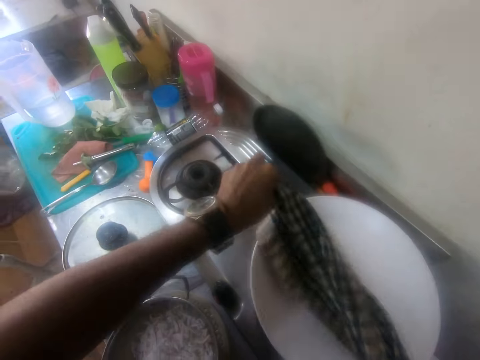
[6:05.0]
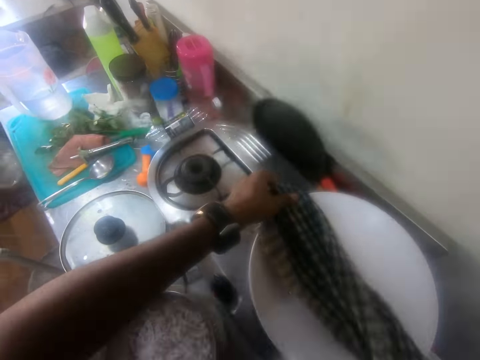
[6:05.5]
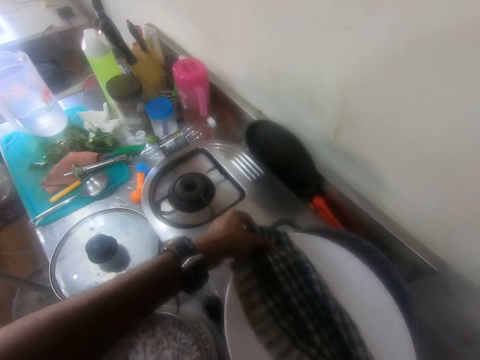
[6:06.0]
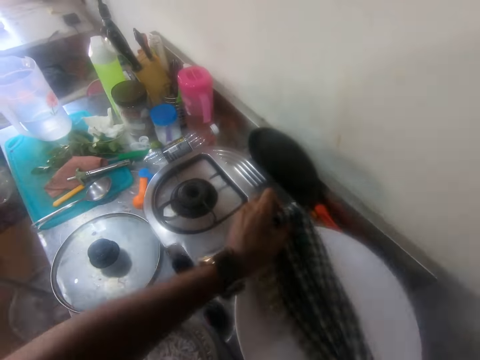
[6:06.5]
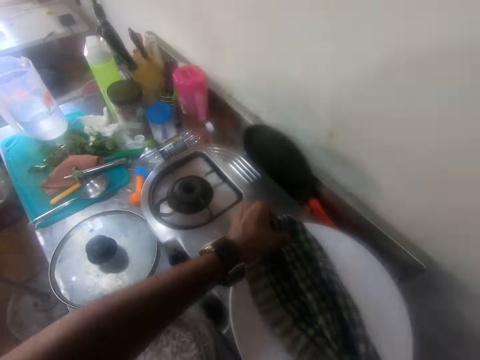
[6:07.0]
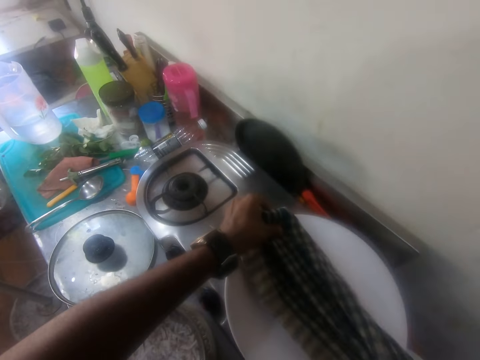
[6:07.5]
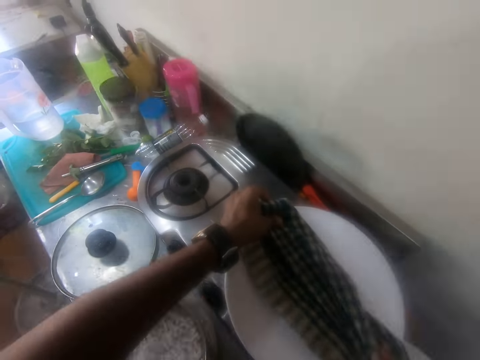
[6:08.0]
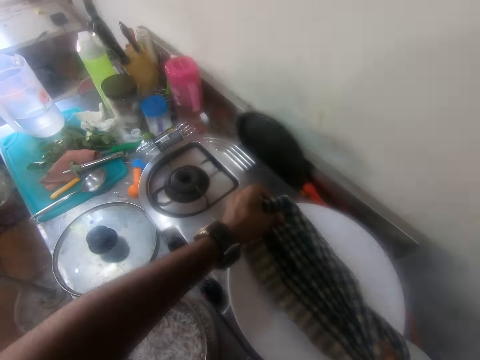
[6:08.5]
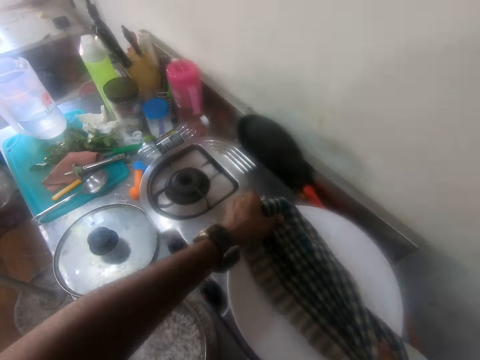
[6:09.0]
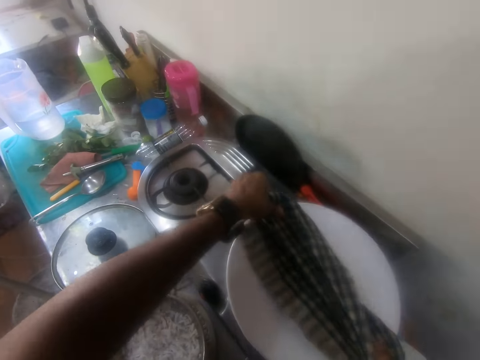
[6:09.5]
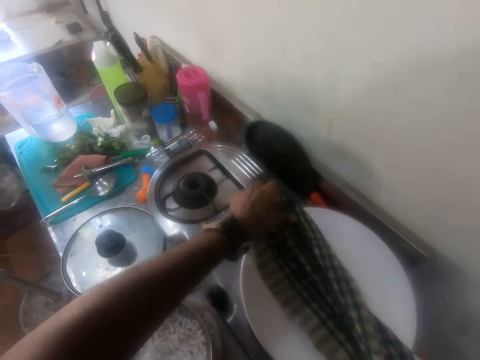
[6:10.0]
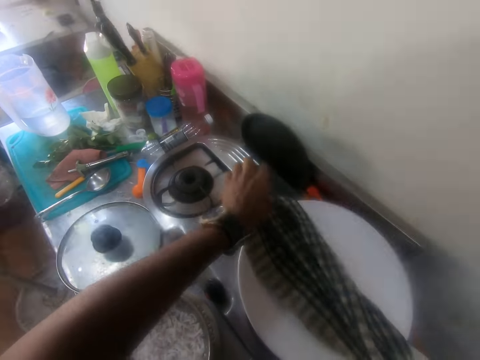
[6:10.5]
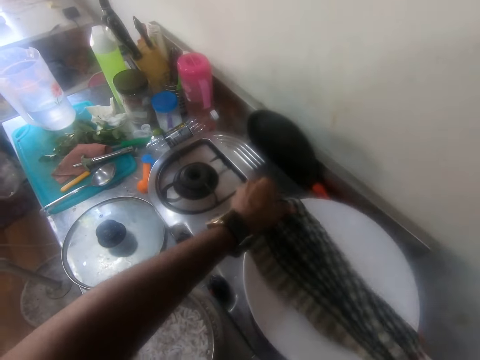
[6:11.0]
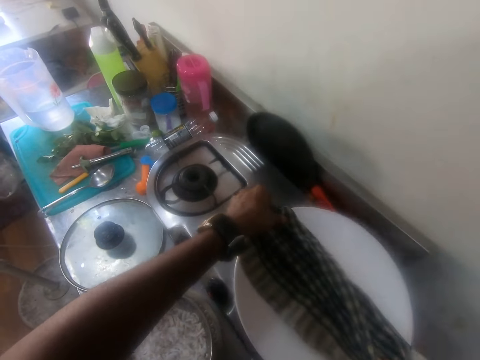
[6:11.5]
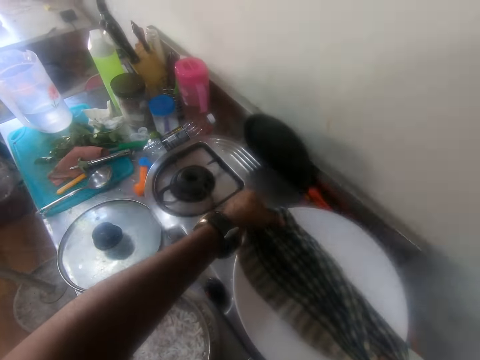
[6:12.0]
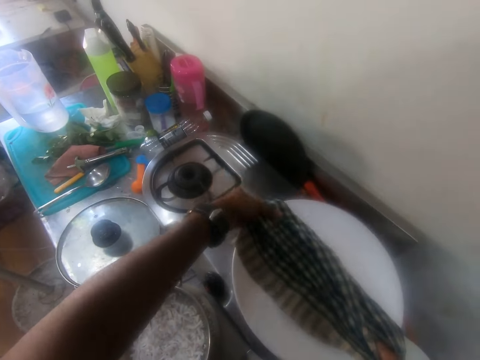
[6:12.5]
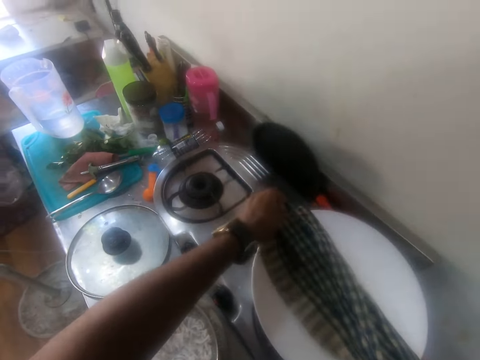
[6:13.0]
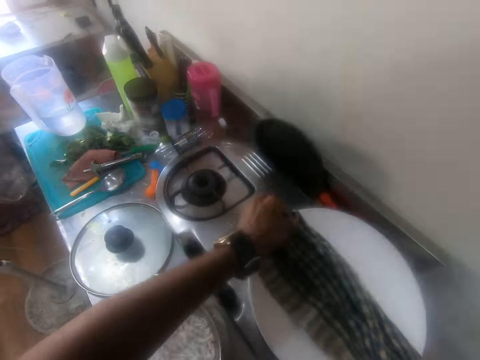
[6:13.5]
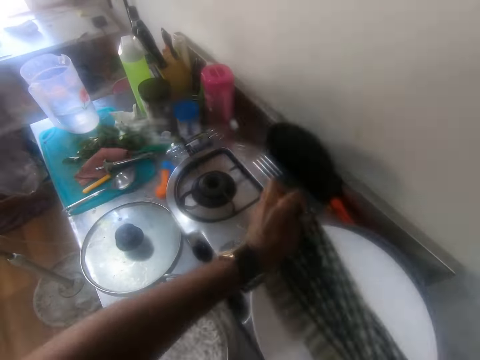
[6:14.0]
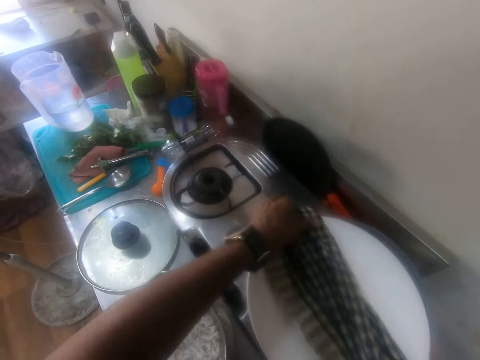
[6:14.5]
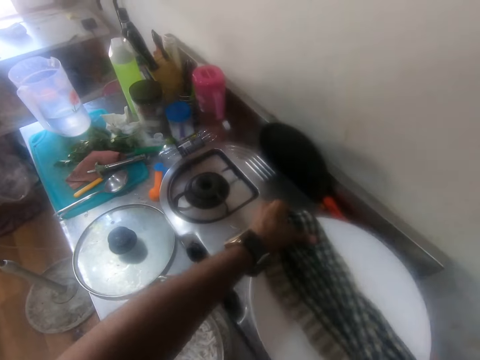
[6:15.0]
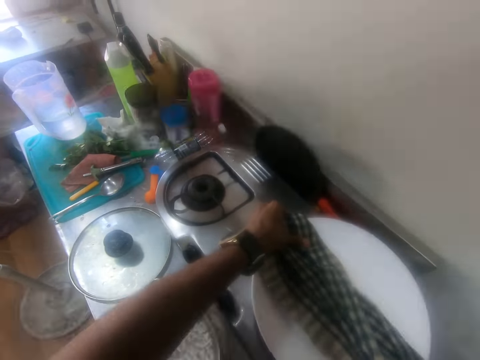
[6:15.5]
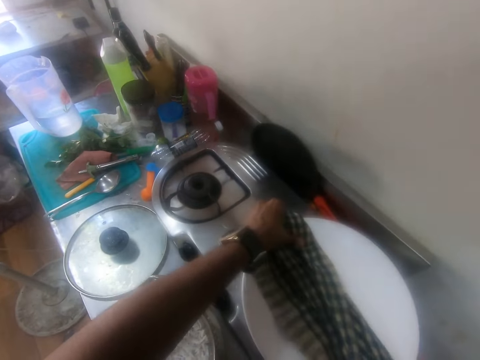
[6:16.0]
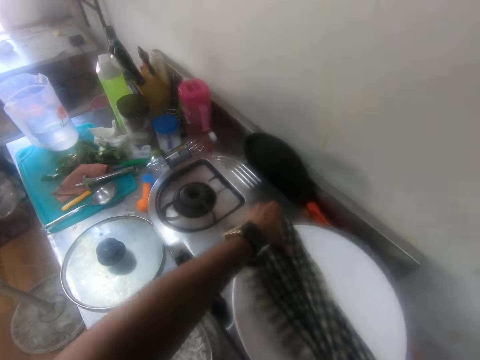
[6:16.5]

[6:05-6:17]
The camera wearer holds the pot with a cloth.

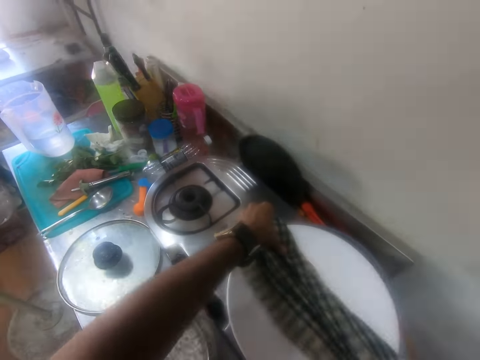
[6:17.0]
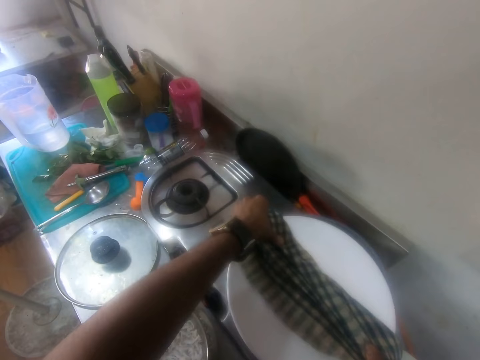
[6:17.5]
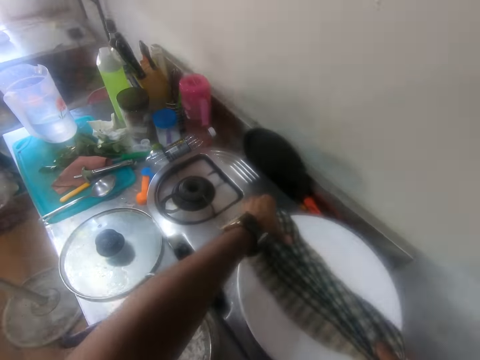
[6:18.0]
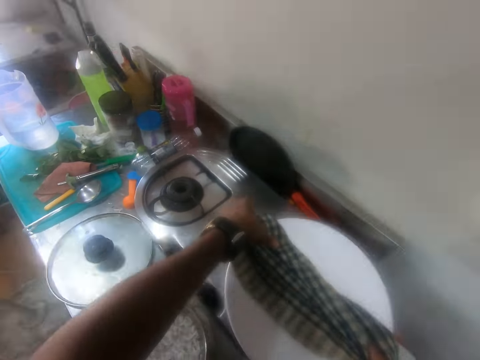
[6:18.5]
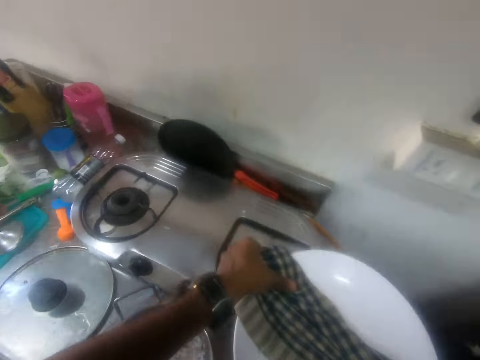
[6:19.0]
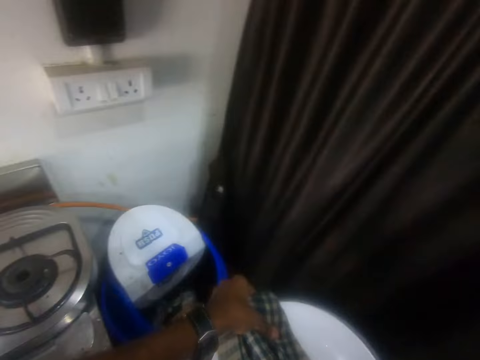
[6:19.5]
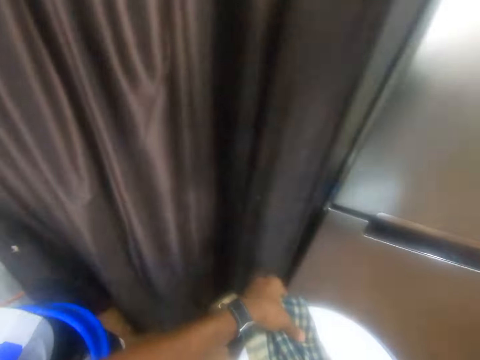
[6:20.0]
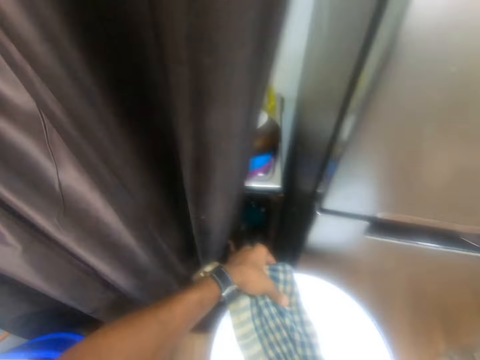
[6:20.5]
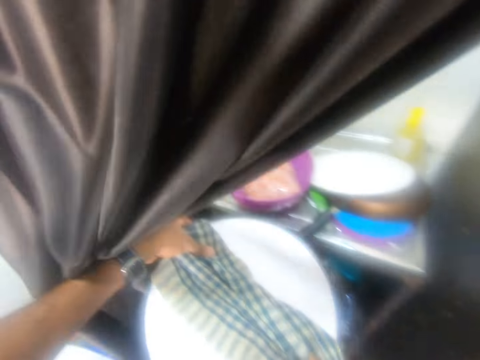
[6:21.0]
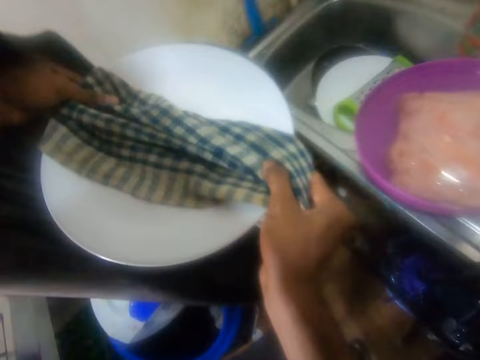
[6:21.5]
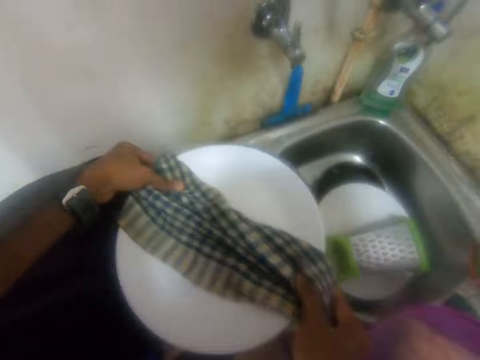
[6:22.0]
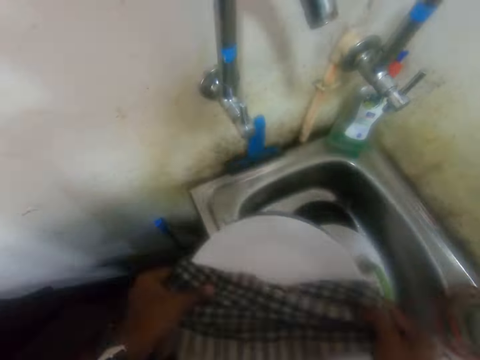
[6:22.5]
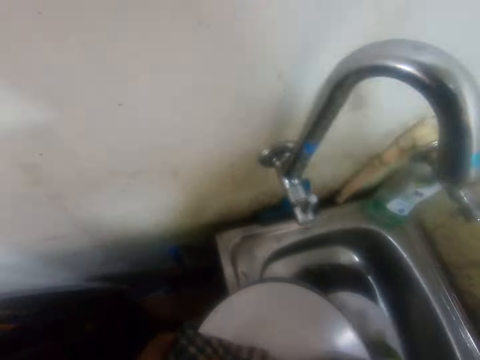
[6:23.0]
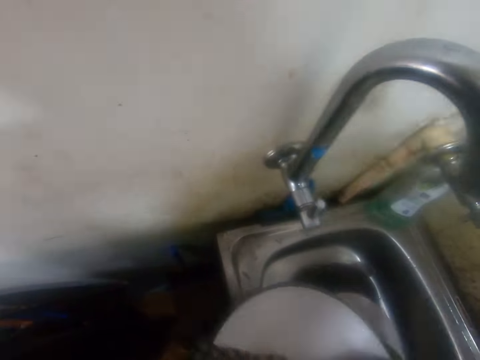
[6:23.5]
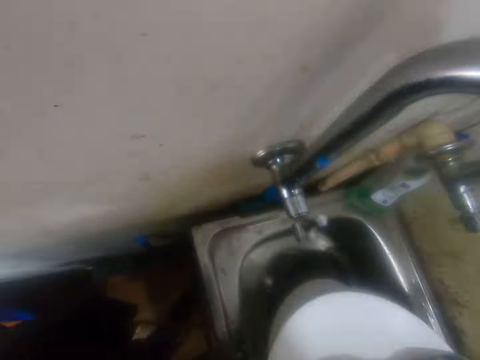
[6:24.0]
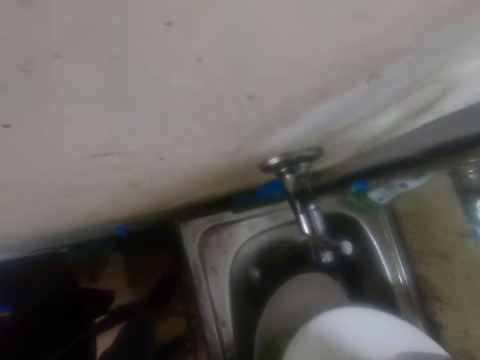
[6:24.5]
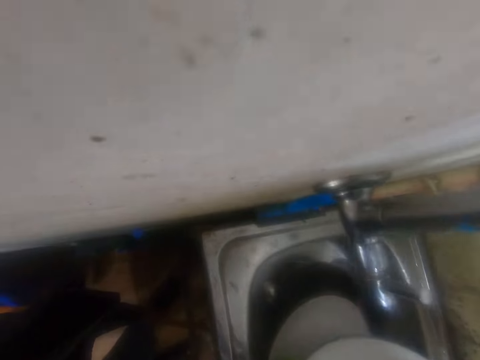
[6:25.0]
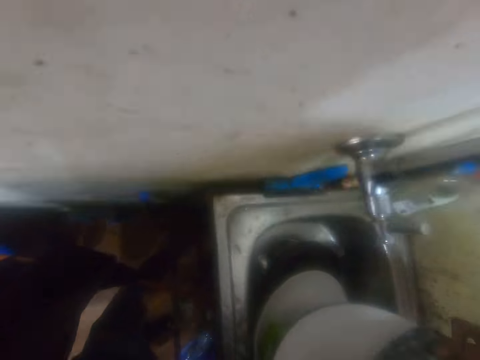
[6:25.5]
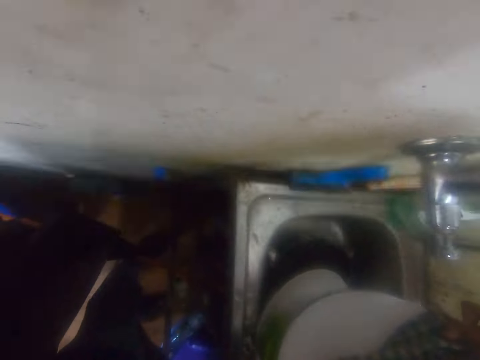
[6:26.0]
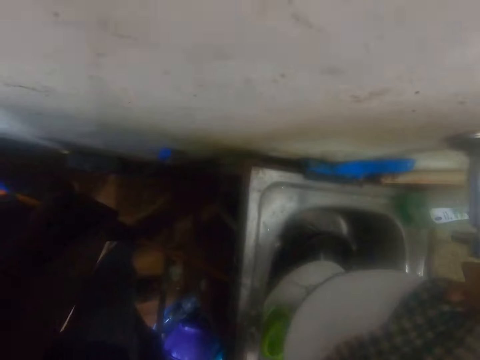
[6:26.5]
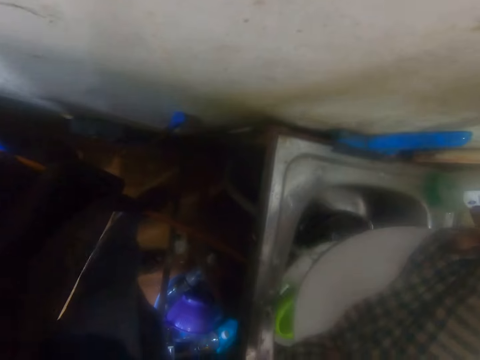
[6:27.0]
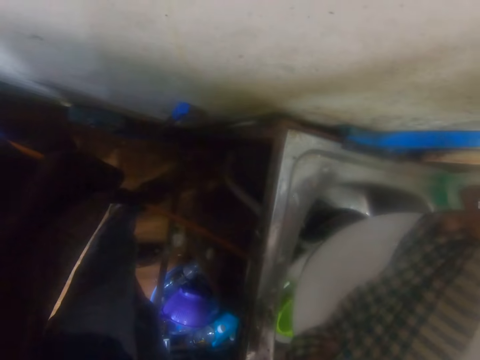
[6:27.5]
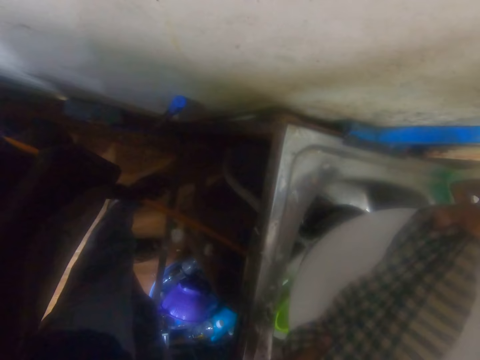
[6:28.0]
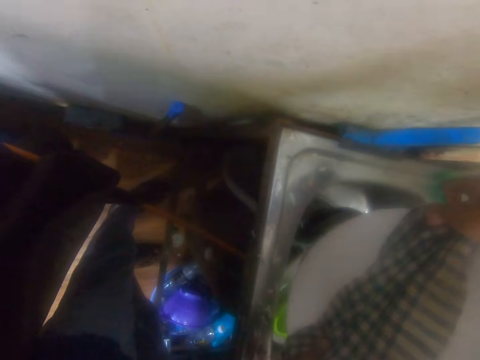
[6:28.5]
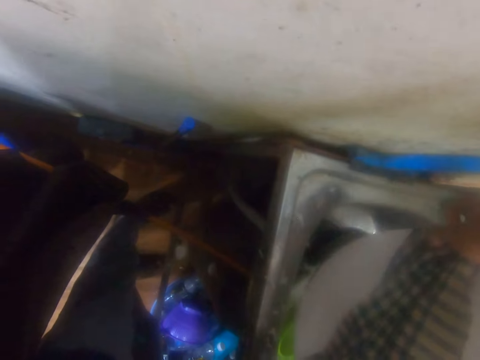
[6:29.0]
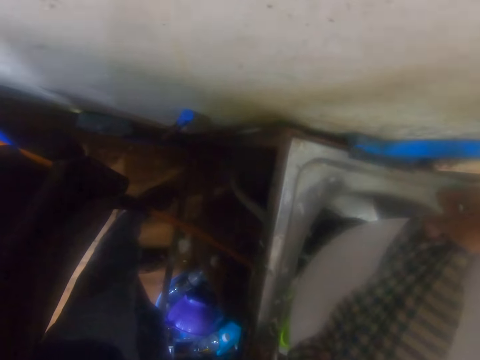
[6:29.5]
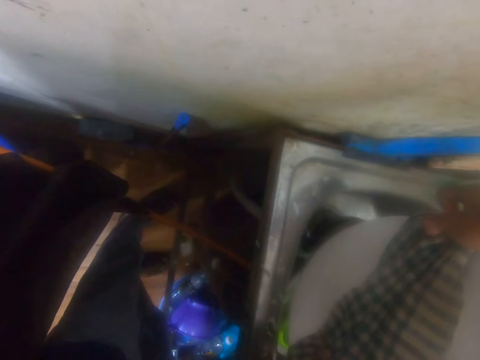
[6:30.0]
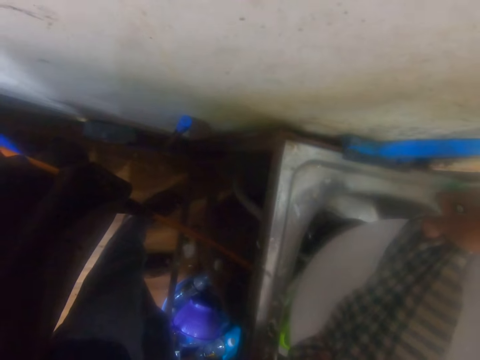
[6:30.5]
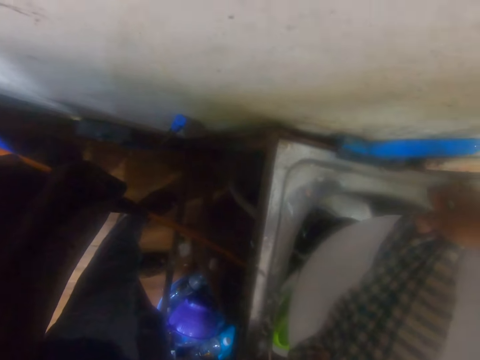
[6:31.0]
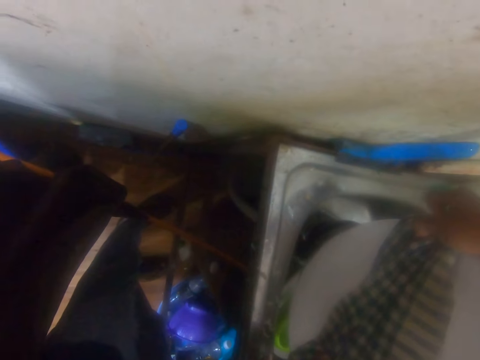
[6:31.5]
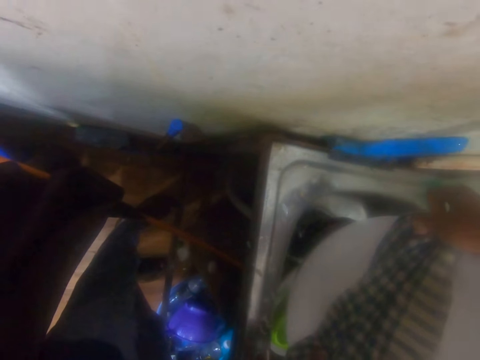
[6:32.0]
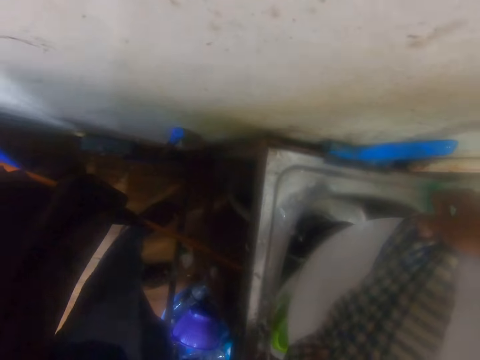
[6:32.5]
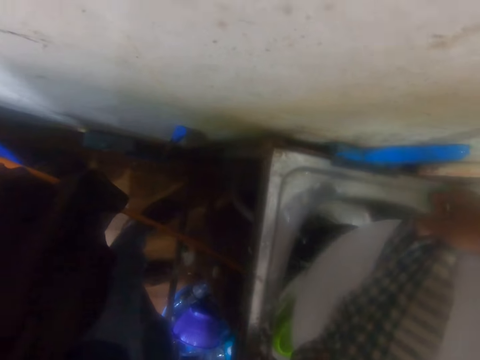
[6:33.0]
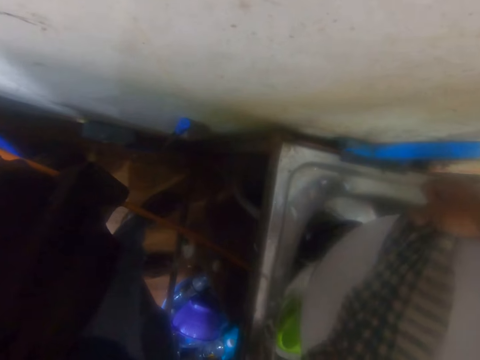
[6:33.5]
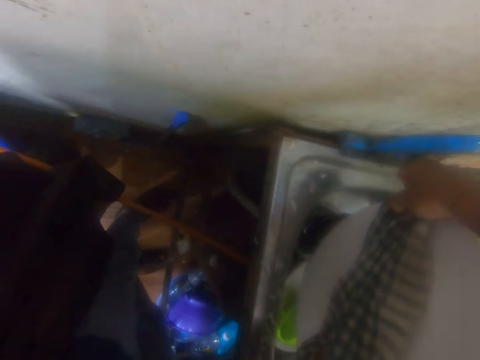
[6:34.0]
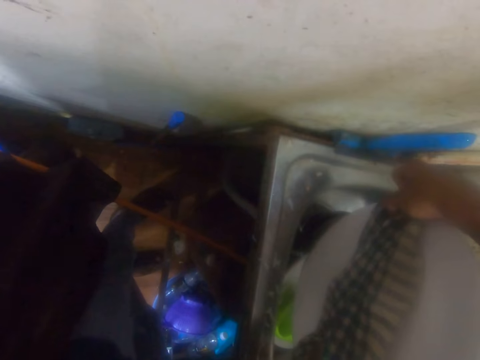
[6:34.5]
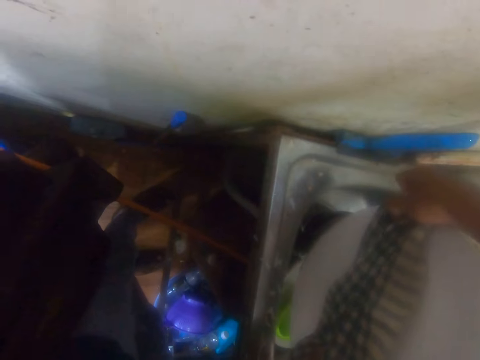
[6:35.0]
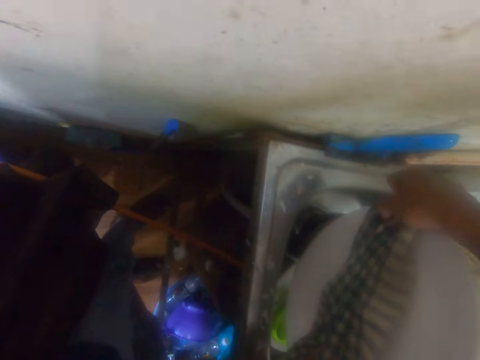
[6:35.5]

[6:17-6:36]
The camera wearer picks the pot from the cooker. They walk around the room. They sieve water from the food on the sink. They pour water from the pot.
